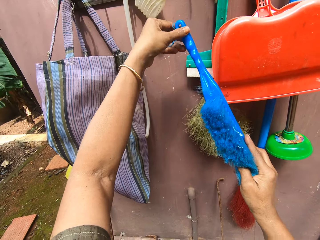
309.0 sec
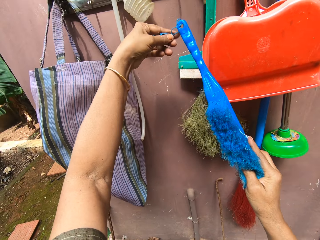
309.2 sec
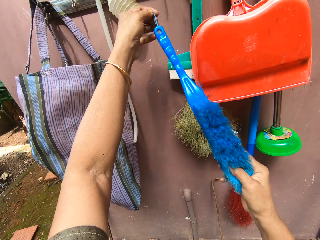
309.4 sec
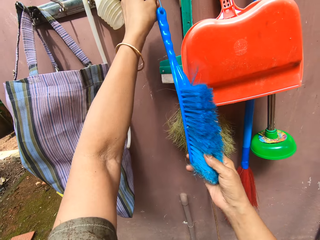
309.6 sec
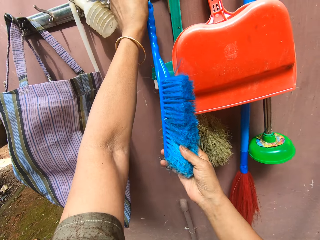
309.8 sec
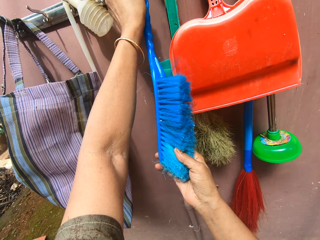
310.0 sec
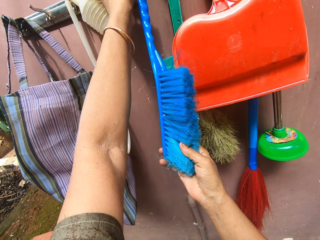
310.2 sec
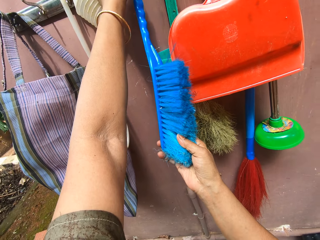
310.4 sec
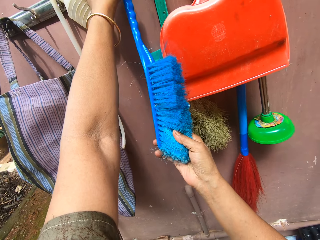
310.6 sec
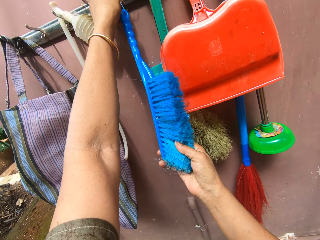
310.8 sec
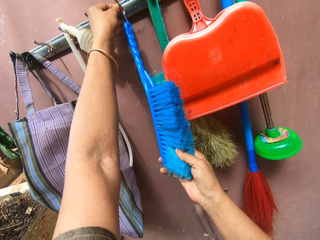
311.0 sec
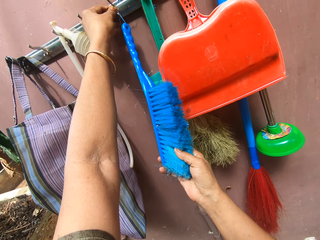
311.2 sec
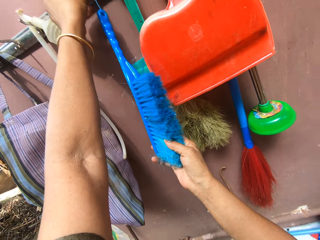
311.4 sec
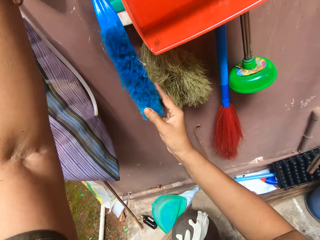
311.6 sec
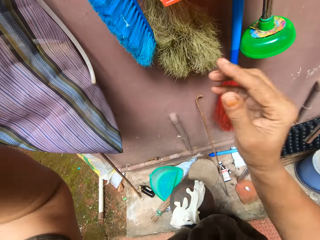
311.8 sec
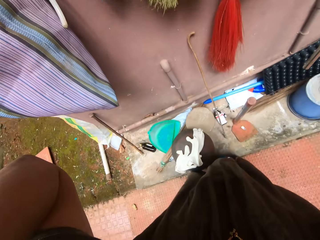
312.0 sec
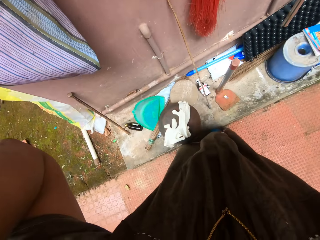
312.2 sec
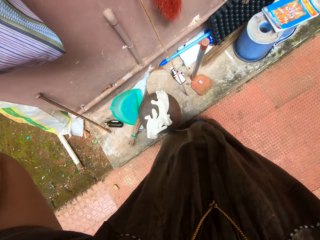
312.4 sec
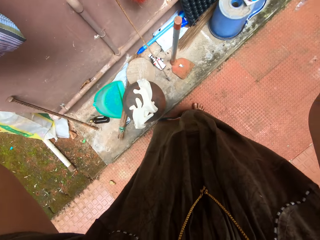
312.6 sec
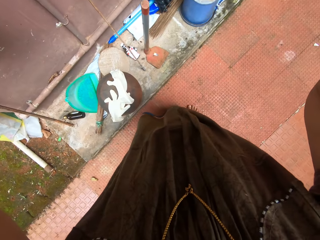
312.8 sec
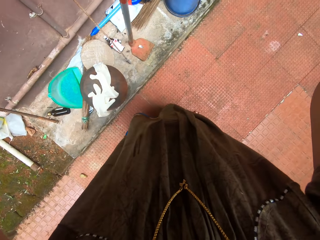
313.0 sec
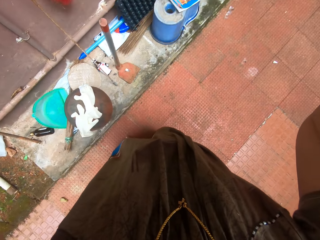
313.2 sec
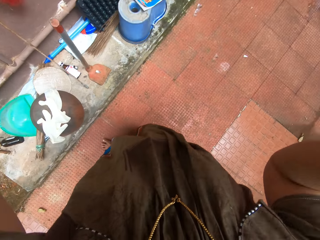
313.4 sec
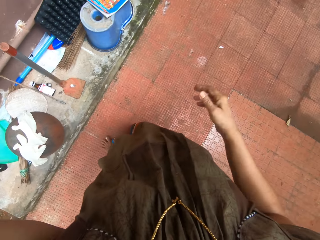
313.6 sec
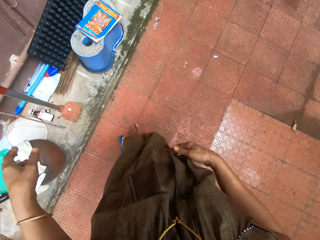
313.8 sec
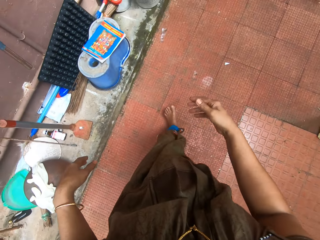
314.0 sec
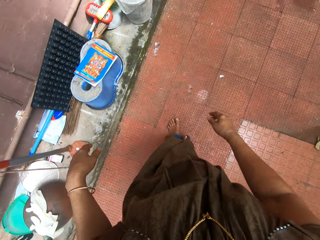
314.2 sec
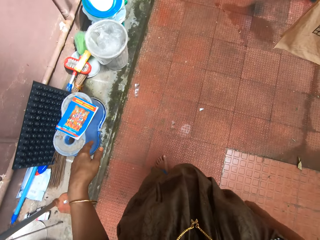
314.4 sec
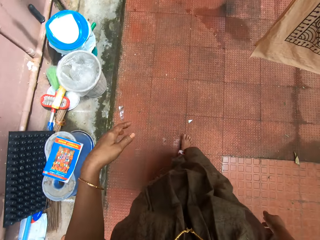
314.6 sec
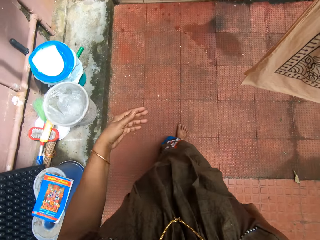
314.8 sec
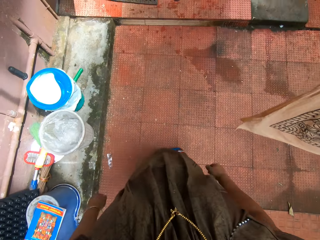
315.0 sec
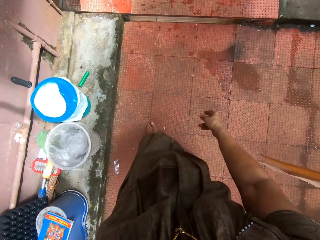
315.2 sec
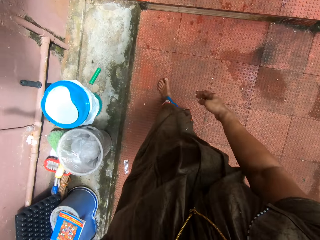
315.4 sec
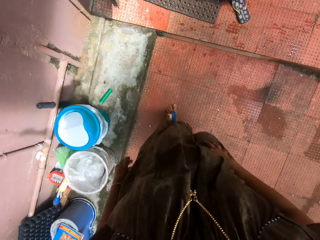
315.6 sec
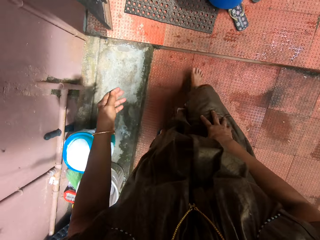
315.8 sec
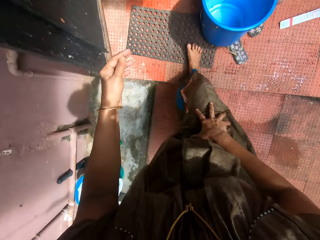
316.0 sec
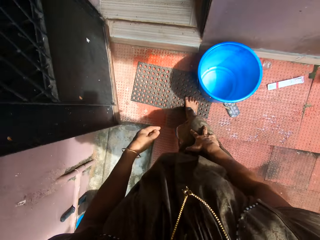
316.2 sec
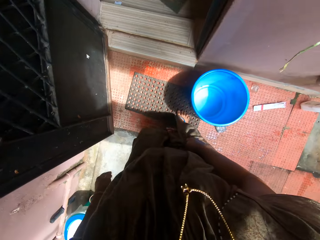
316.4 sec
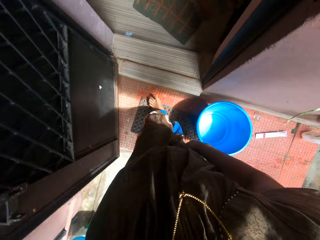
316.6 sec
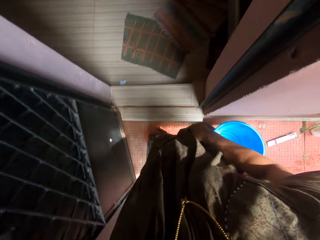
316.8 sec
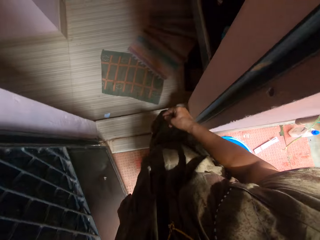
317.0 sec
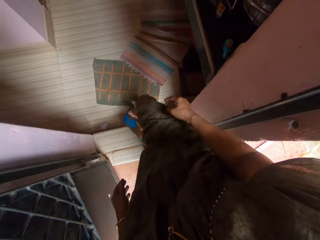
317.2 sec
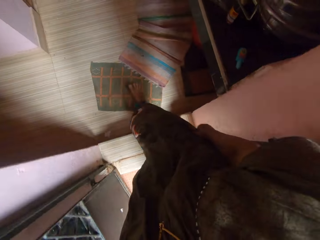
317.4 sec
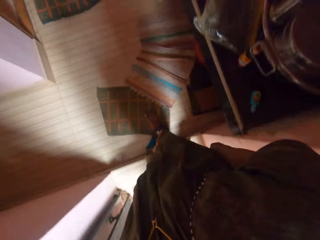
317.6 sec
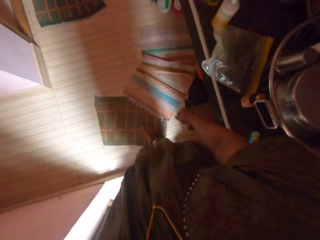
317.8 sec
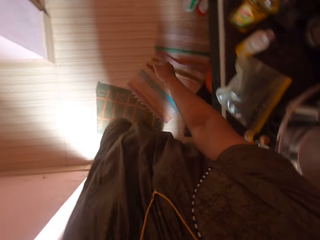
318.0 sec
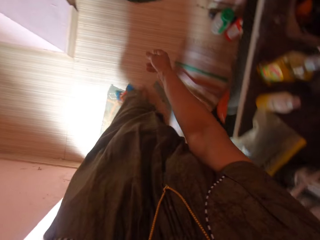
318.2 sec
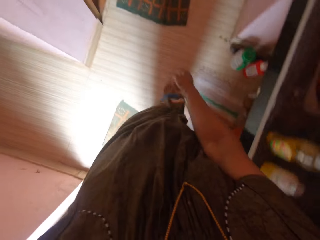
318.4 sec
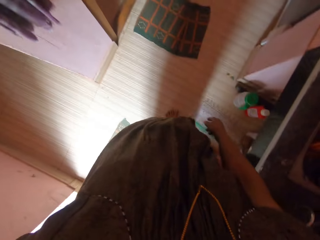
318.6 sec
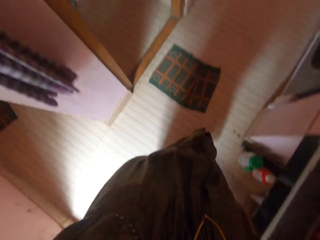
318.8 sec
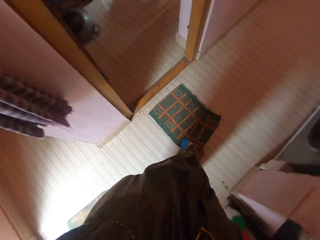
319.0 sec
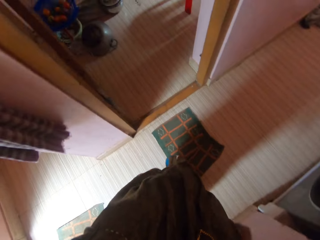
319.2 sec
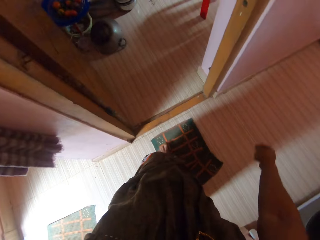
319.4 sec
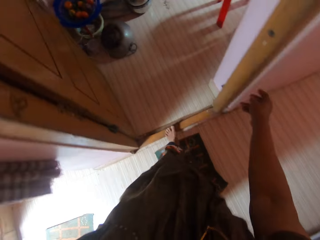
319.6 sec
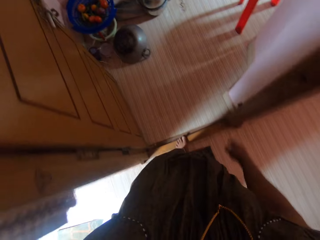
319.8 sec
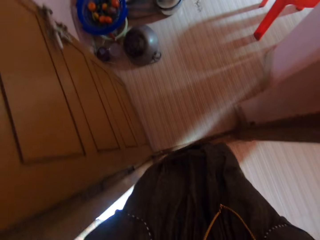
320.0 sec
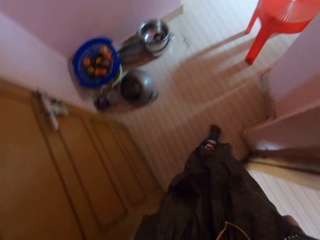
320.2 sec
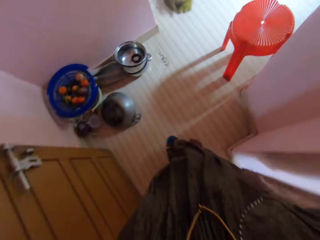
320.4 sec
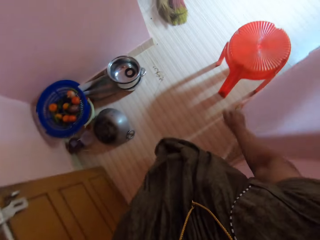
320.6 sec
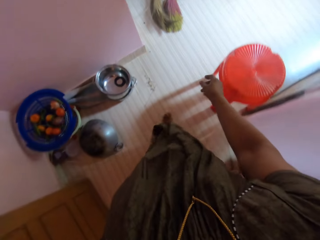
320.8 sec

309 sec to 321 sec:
The camera wearer fixes the camera. They walk on the pavement. They walk inside the apartment.

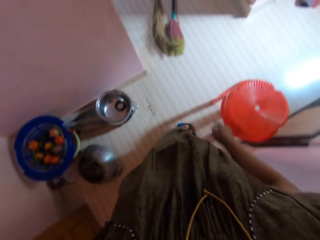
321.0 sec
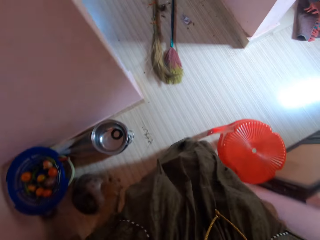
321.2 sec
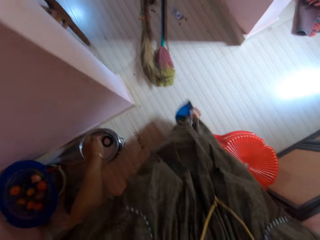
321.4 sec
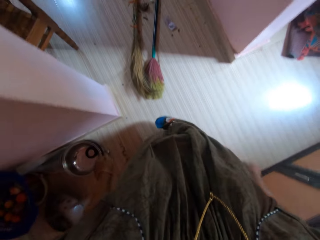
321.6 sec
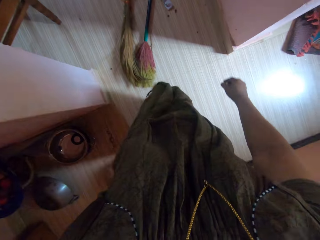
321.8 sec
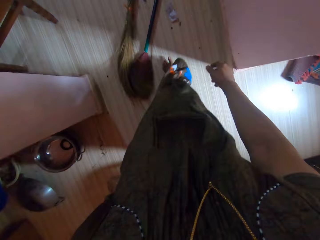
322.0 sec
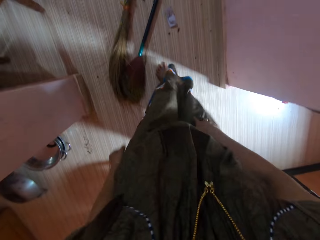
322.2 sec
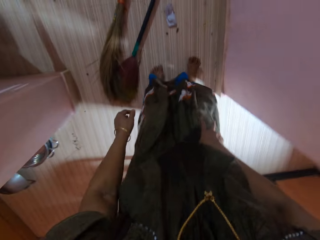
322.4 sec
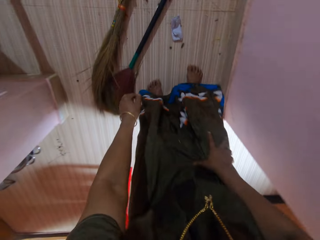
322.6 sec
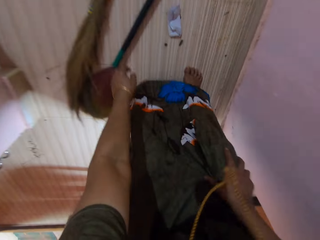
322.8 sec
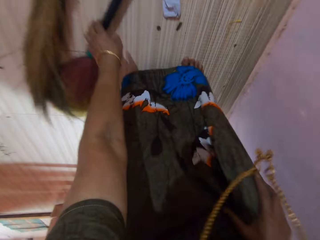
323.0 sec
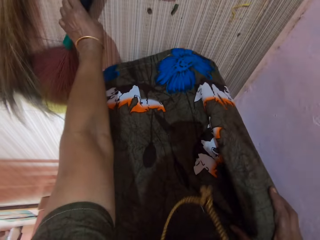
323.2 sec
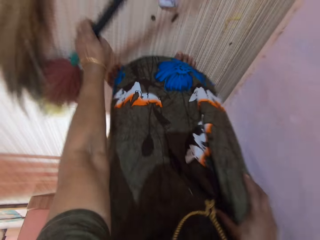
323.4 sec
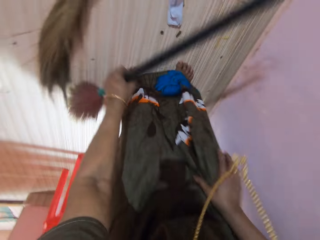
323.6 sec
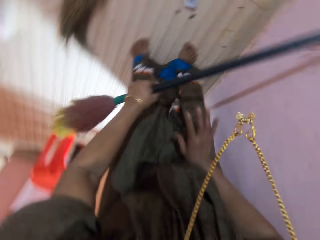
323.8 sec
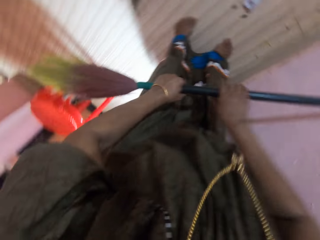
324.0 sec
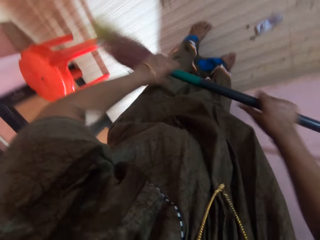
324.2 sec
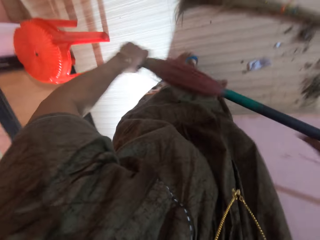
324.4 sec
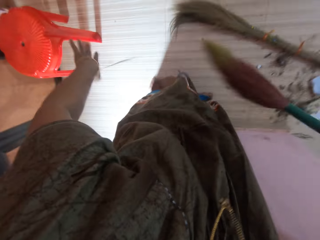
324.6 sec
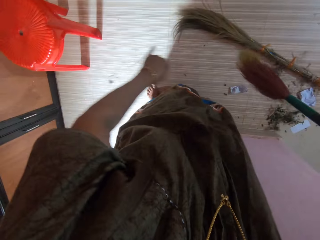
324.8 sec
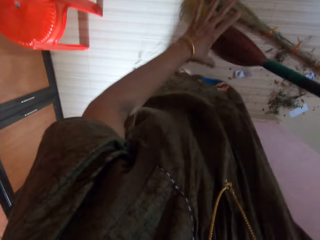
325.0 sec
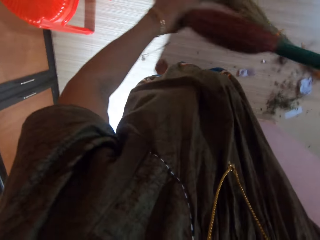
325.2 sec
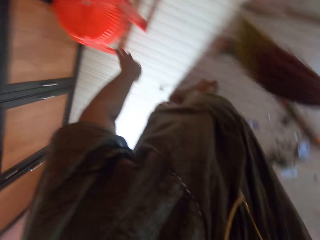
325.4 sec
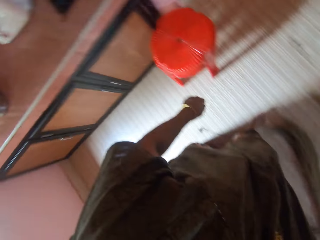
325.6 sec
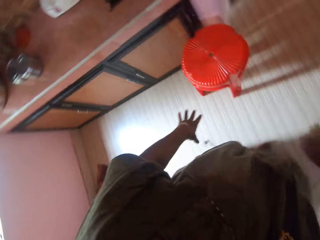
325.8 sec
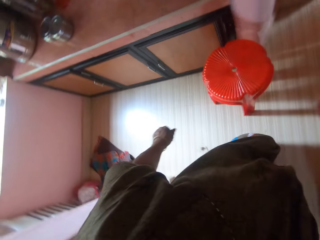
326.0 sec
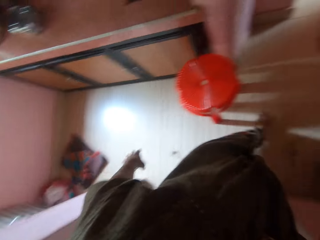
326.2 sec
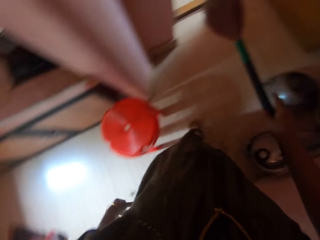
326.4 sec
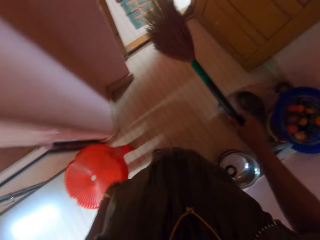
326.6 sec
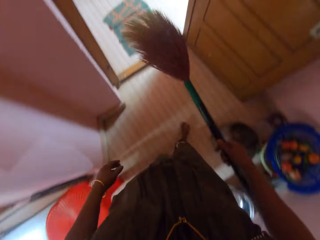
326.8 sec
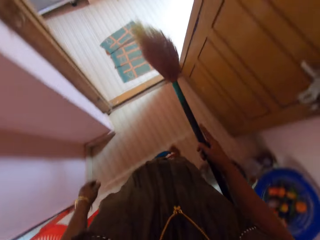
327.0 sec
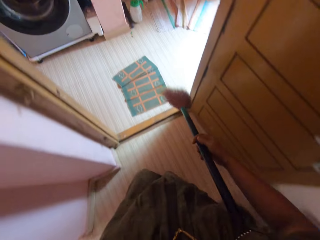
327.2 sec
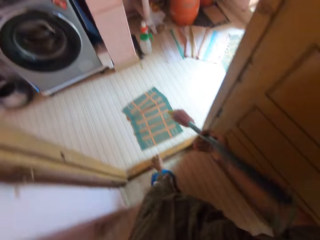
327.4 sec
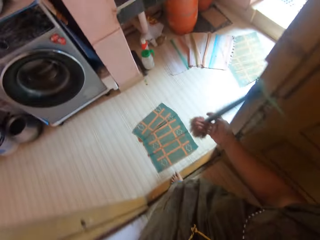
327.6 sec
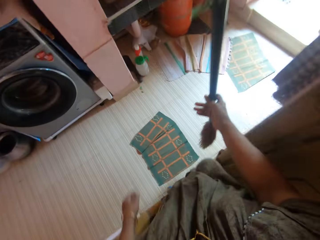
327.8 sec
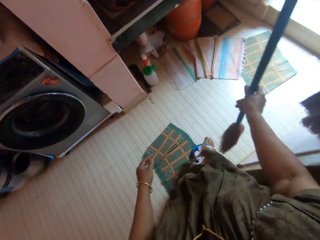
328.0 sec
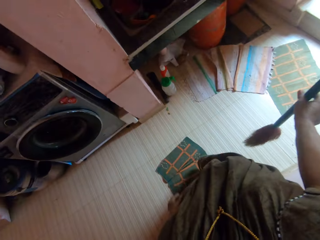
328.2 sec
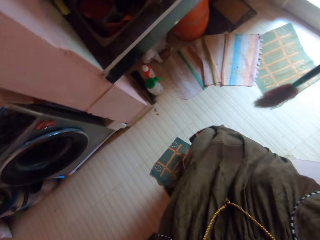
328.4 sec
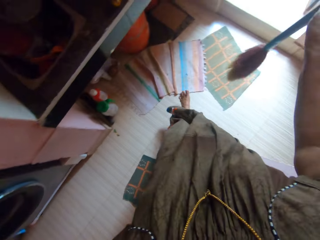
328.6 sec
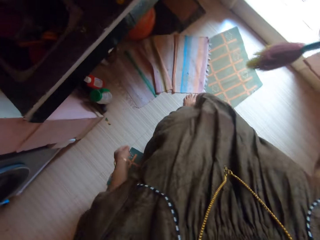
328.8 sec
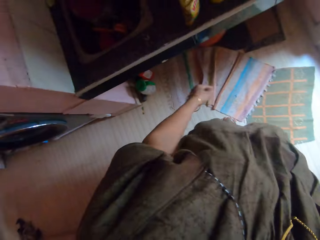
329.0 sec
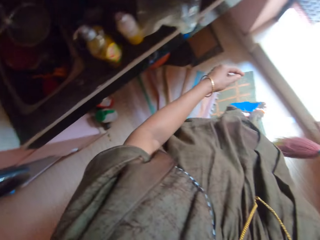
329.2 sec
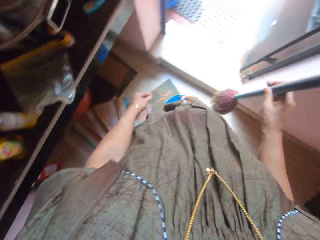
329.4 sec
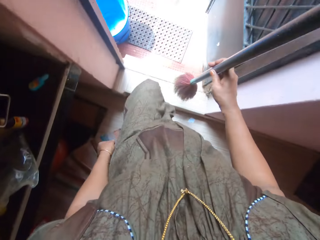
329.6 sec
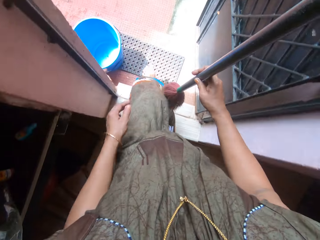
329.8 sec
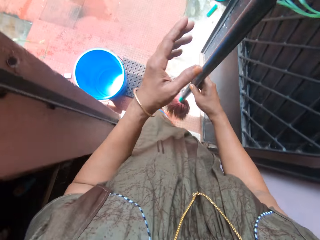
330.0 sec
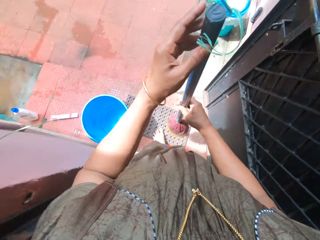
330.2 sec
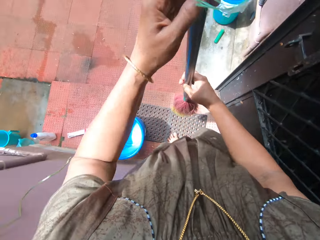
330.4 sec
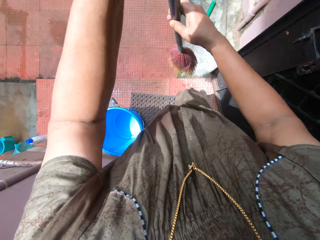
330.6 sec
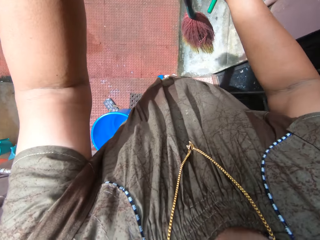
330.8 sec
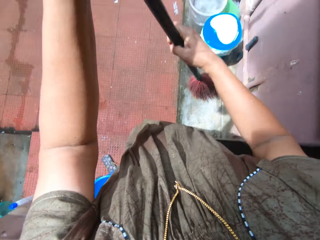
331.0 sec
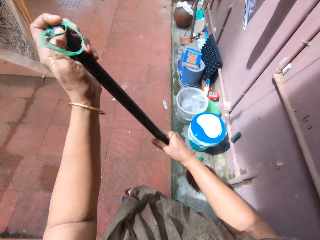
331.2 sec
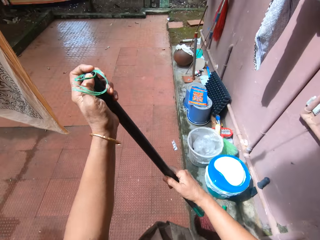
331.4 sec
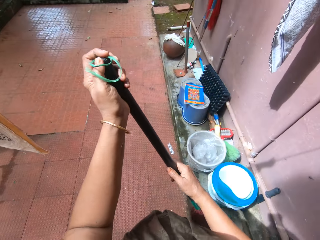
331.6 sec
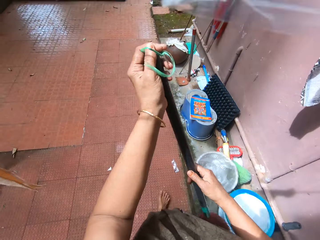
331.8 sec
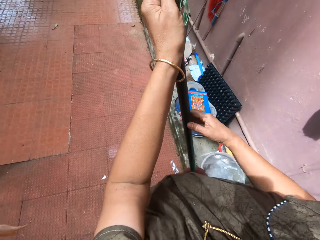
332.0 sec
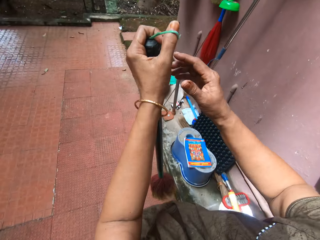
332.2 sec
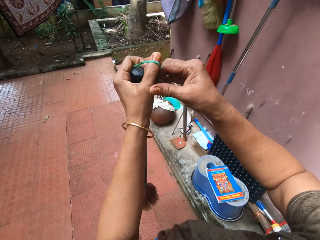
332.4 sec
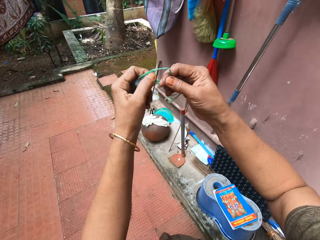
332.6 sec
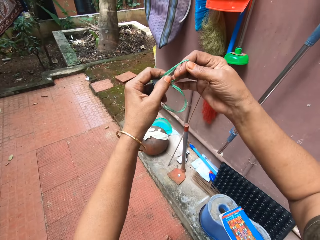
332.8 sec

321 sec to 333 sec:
The camera wearer picks up a sweeping brush or long handle broom from the floor. She cleans the mouth of the sweeping brush with her hand. She walks in the room holding the long handle broom.
